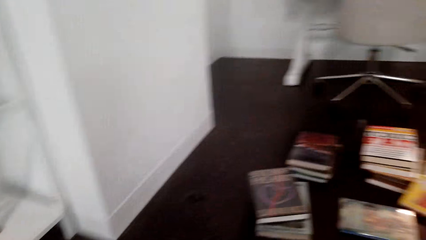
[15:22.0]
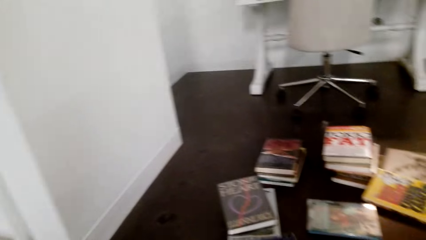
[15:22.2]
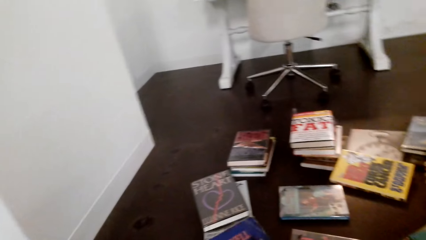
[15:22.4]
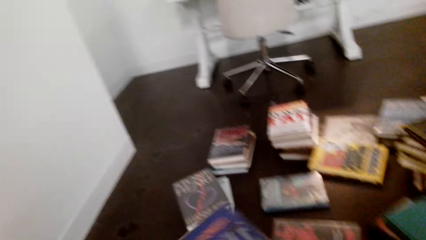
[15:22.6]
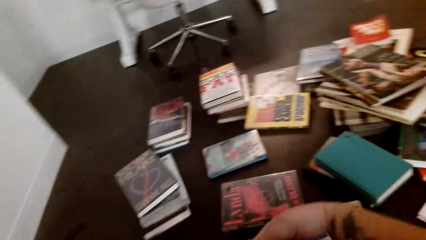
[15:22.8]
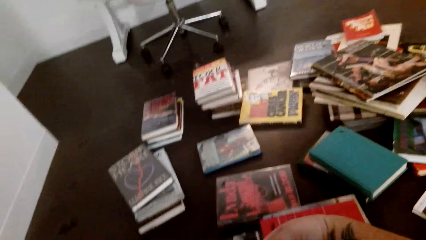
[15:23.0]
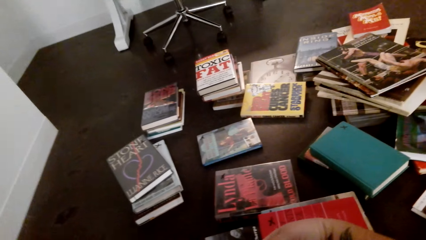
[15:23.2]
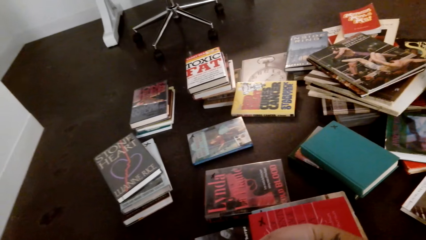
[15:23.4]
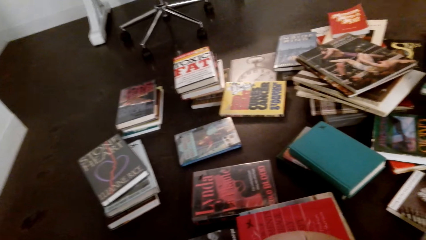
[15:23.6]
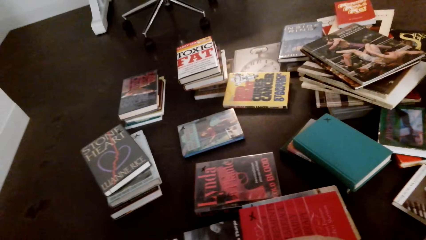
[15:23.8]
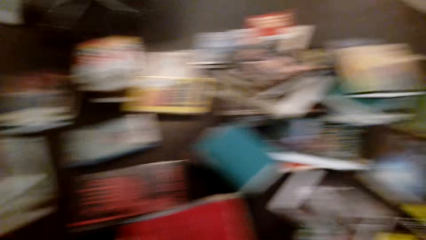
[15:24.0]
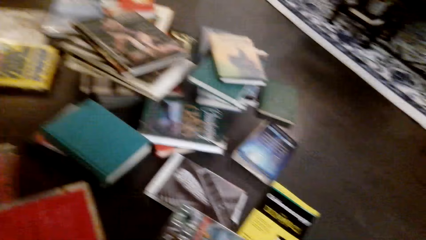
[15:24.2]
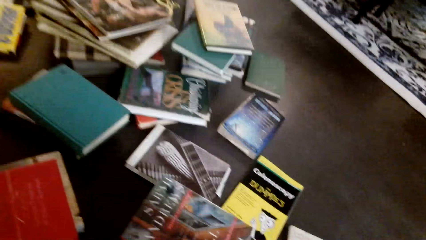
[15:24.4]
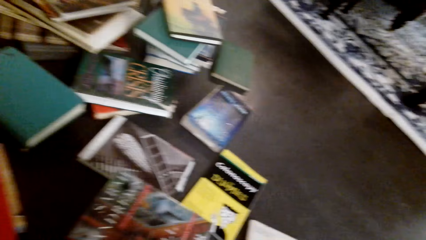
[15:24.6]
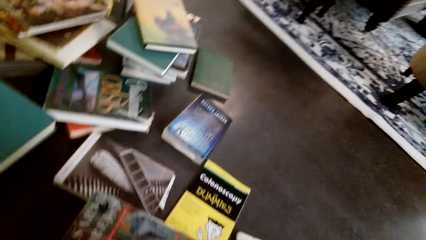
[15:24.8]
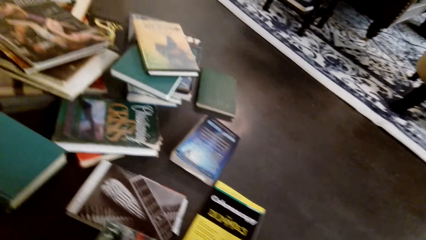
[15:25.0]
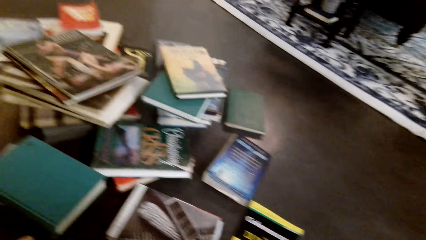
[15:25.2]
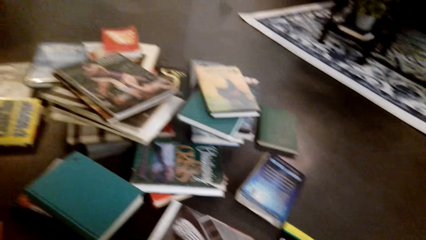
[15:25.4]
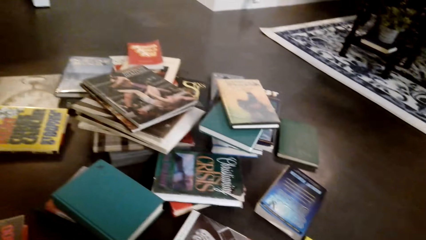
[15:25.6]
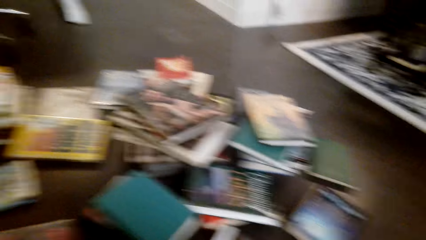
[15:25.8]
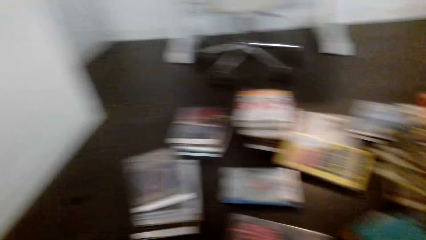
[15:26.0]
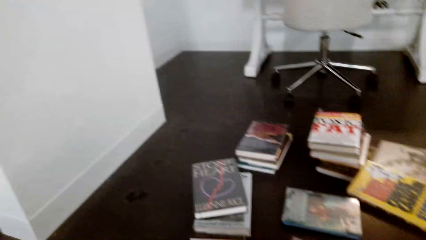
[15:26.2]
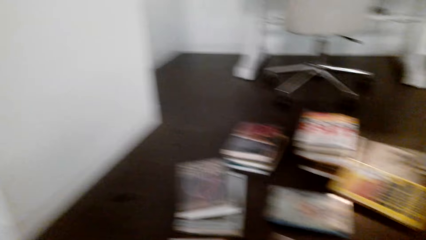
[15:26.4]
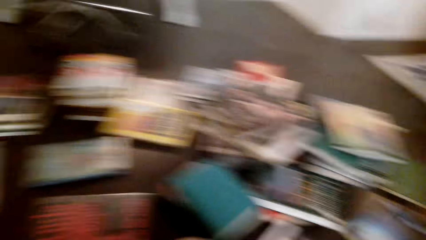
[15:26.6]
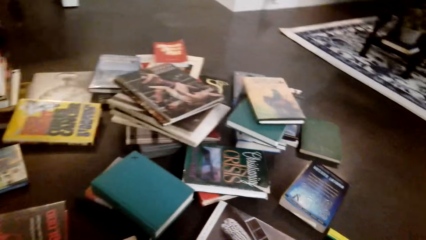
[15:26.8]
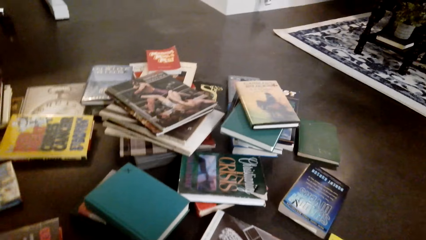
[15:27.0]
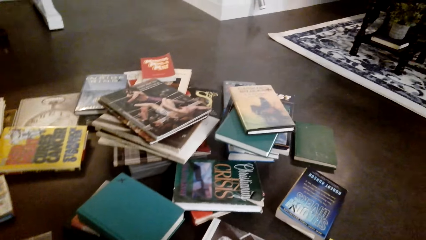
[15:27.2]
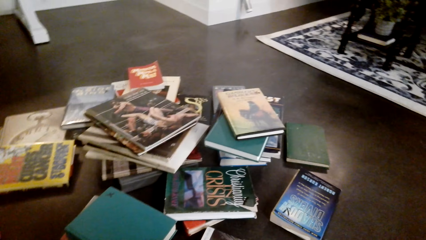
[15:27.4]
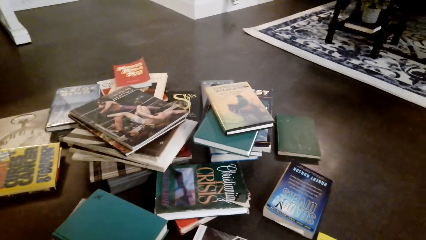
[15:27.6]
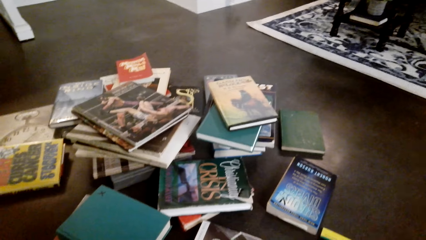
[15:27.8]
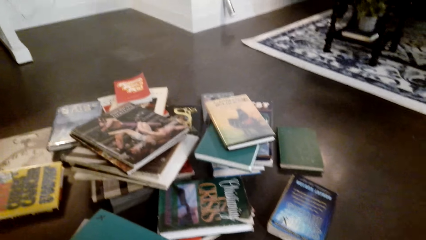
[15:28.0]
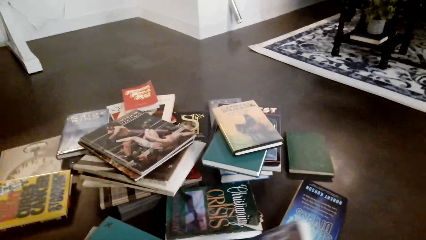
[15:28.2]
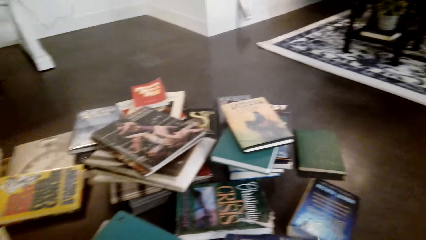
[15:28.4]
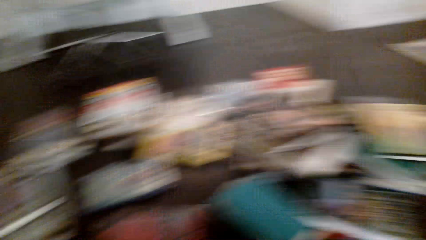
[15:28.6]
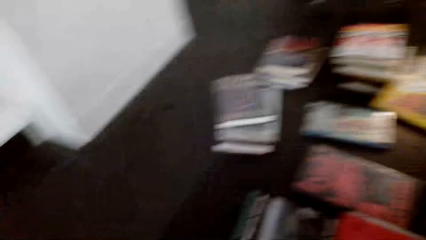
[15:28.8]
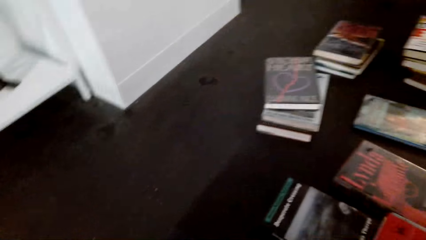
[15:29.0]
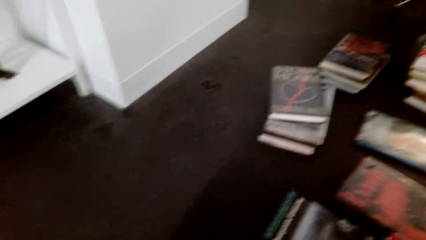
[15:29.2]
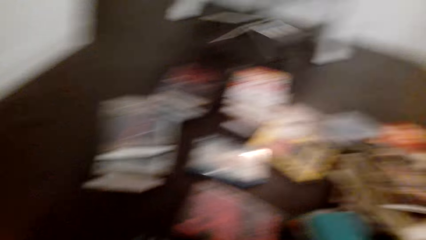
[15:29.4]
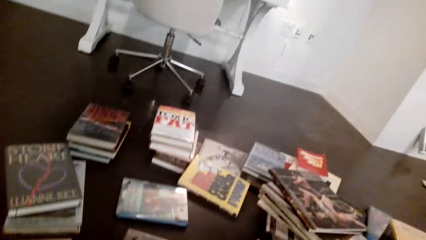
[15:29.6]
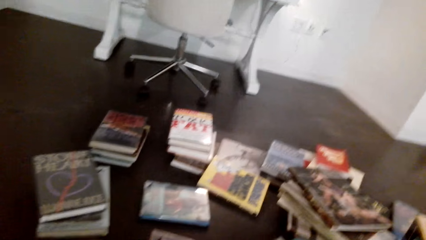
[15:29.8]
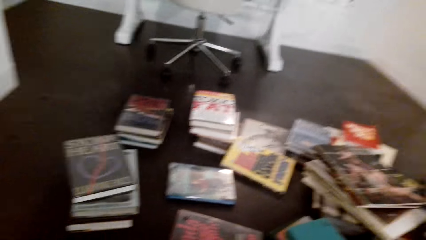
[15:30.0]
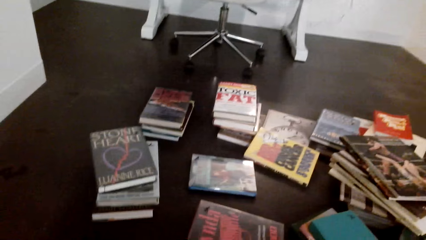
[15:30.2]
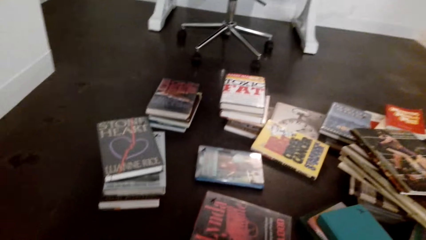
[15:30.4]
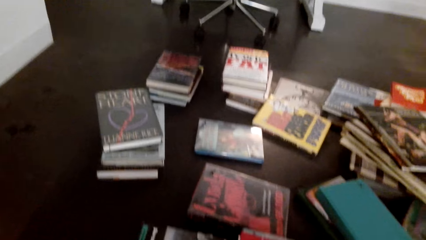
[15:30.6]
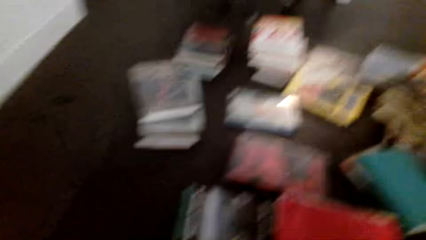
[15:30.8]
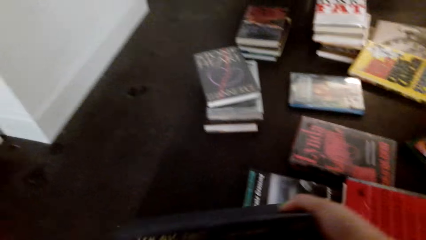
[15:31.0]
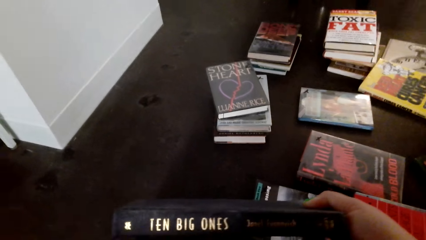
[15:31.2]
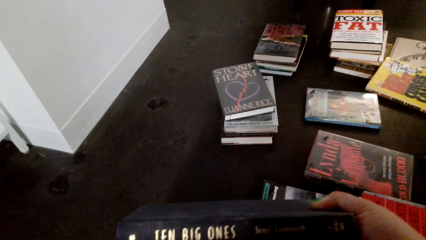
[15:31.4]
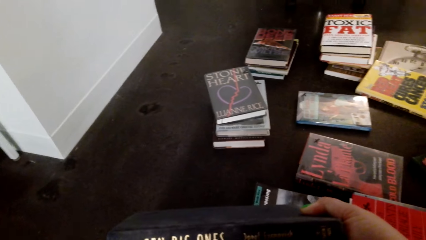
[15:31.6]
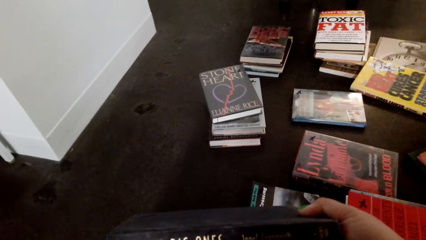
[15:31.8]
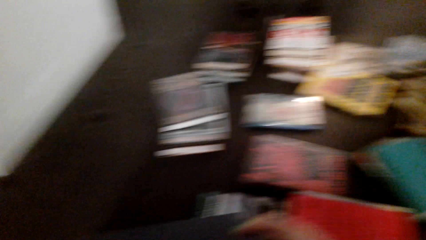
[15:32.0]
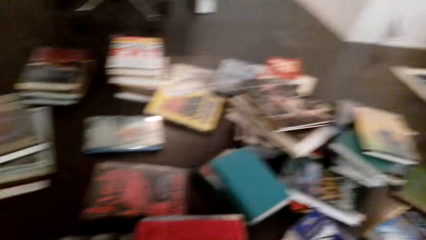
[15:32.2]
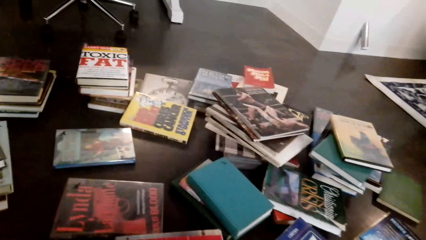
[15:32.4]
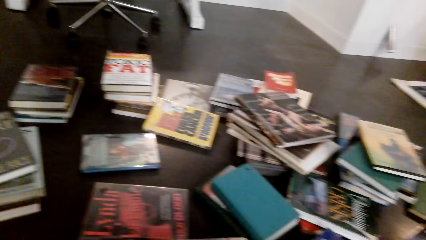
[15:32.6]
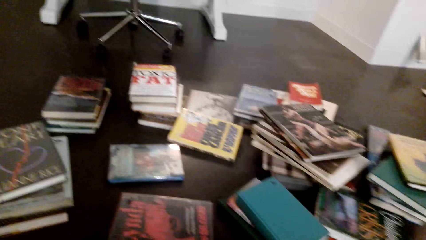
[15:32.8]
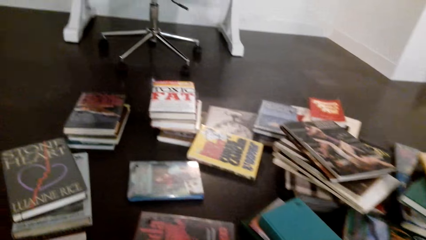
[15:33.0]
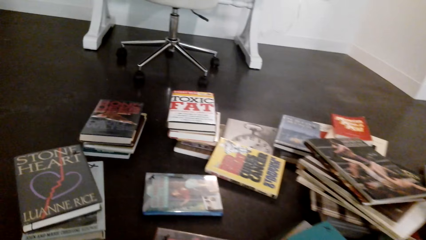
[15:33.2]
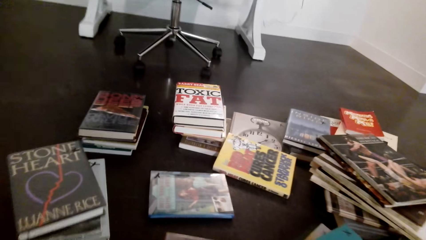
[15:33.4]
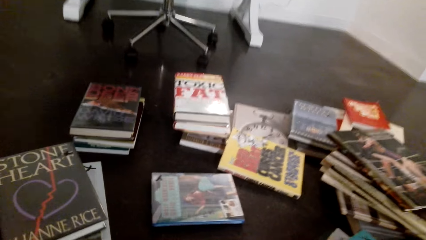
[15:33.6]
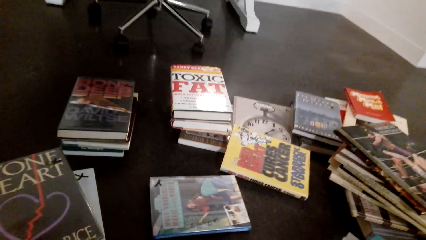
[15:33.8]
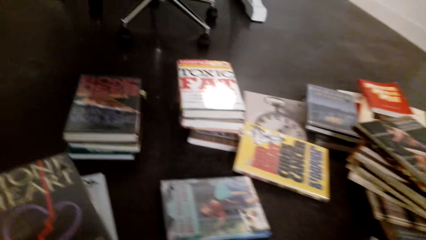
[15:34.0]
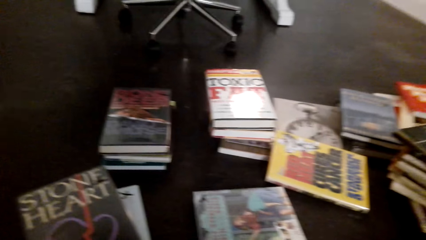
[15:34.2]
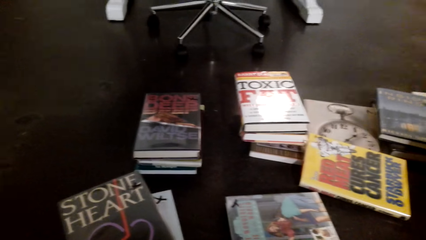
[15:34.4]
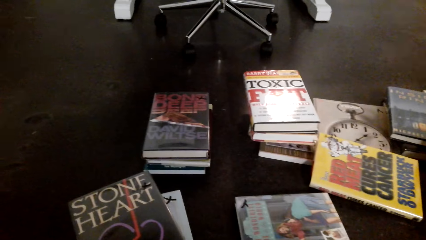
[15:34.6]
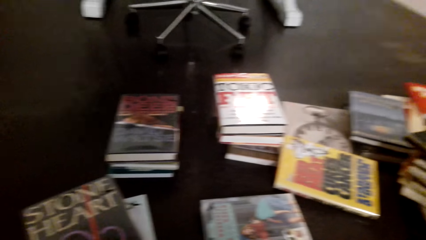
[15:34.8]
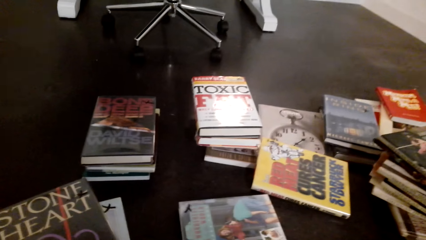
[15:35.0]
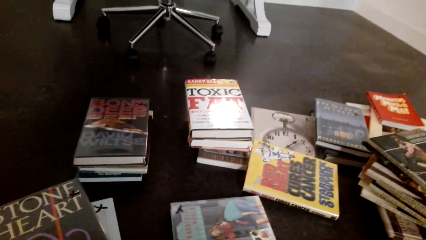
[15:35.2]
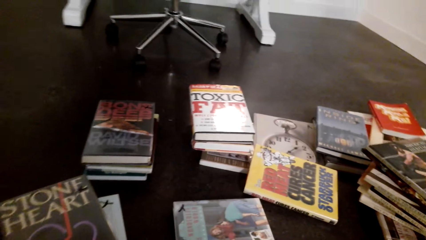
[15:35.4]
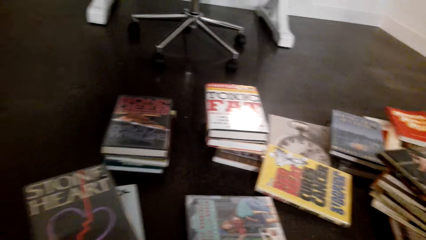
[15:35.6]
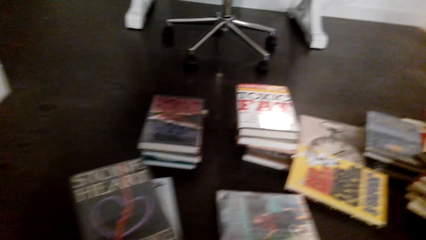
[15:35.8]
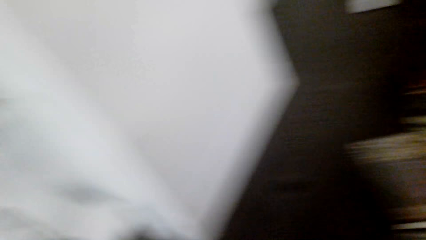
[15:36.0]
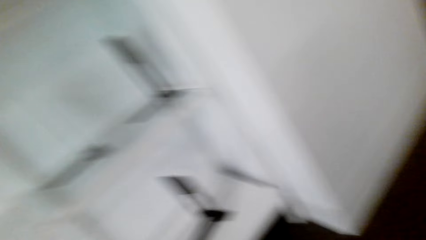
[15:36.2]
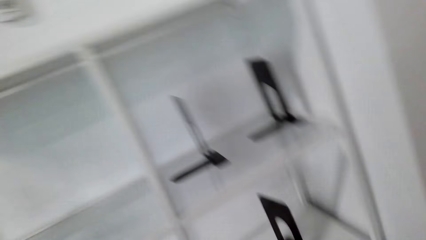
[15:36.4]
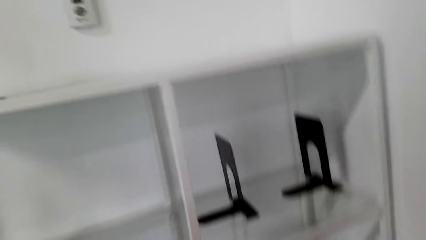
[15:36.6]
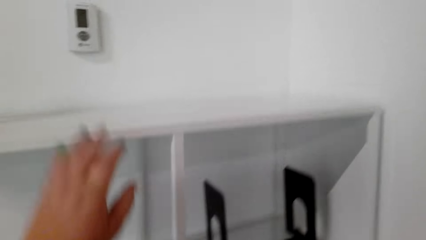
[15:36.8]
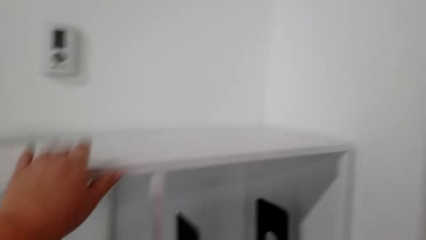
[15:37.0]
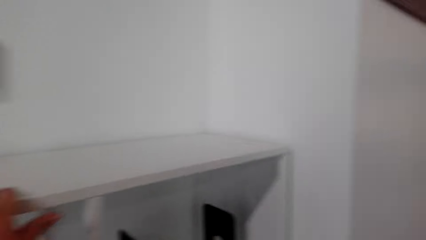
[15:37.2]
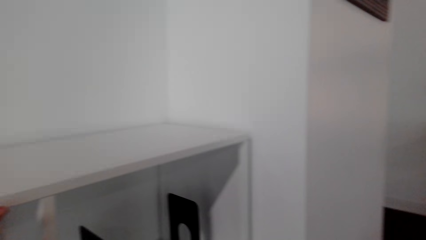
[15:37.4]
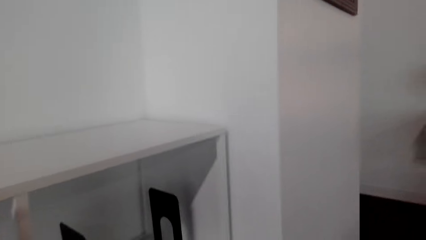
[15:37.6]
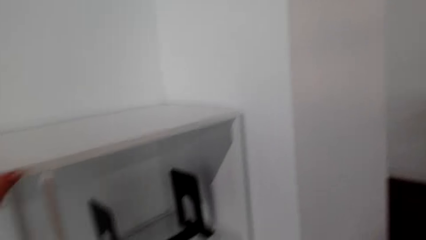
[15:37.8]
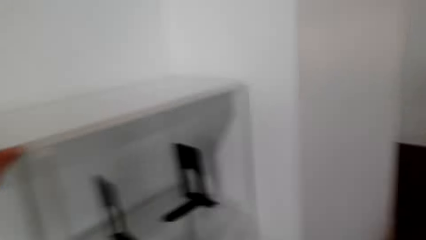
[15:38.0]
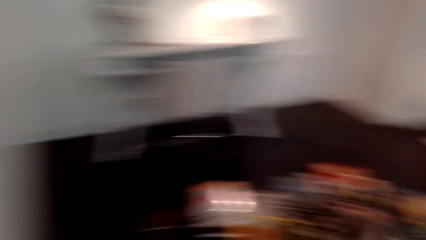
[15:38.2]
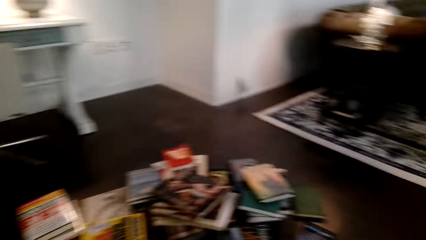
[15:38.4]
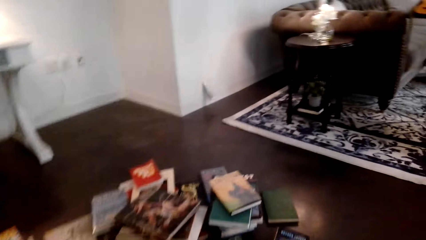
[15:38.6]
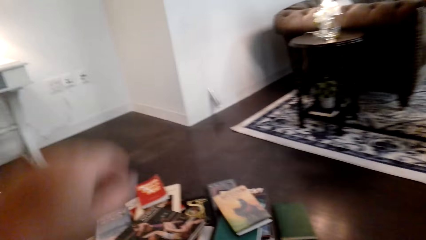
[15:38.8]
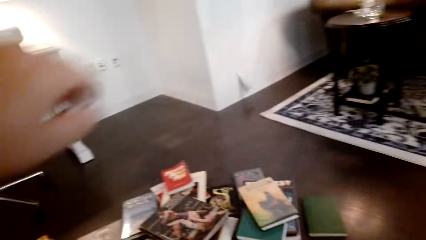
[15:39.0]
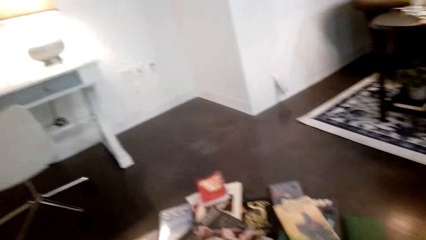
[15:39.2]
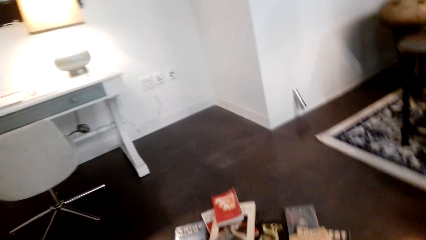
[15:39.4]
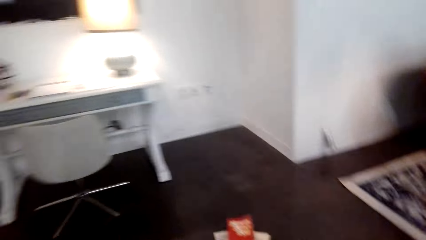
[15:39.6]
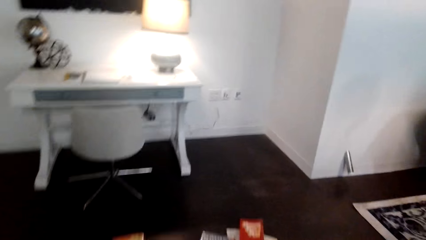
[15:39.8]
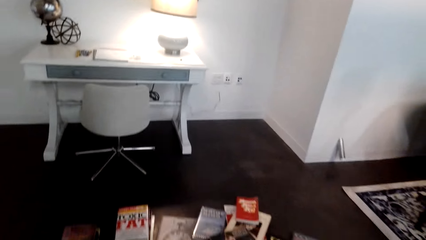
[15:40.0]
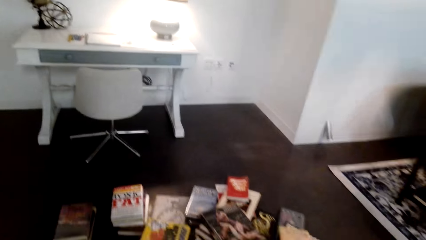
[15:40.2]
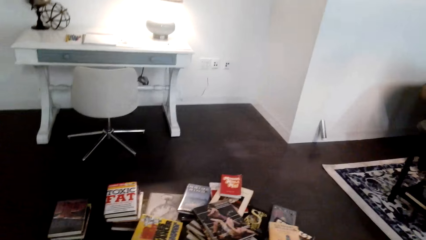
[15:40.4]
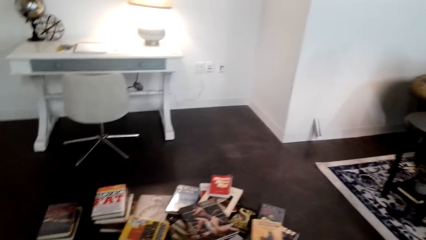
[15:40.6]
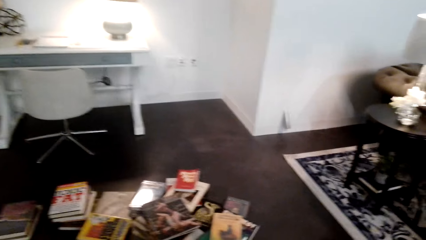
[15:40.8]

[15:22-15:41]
The camera wearer picks the book from the floor. They place the book on other books. They place the book on other books again. They lift the book. They place the book on other books. They hold the cabinet. They look around the room. They walk around the room.
